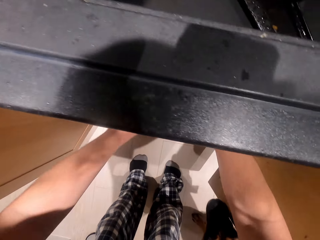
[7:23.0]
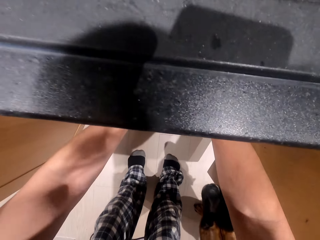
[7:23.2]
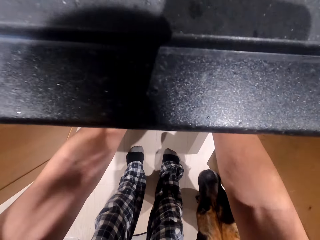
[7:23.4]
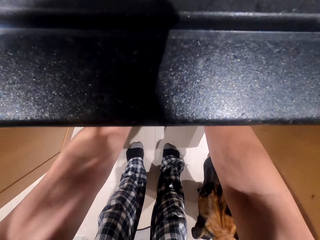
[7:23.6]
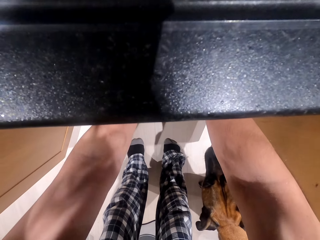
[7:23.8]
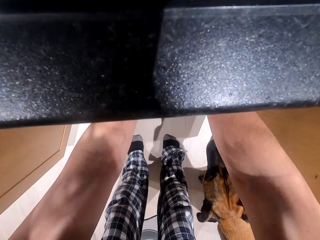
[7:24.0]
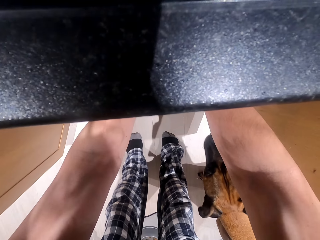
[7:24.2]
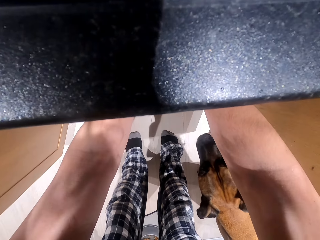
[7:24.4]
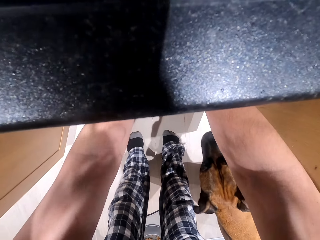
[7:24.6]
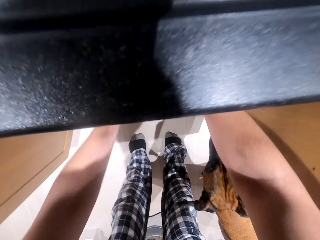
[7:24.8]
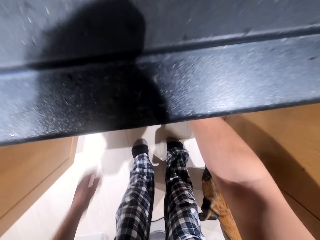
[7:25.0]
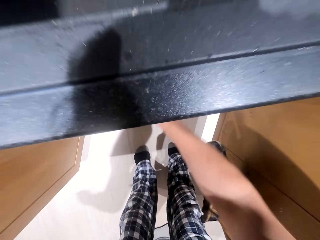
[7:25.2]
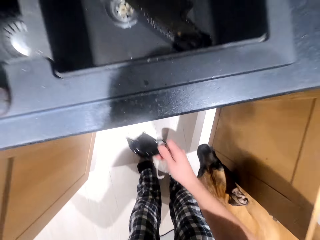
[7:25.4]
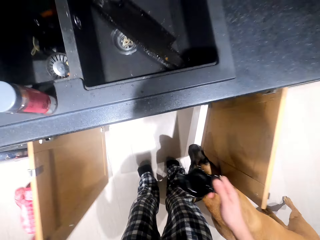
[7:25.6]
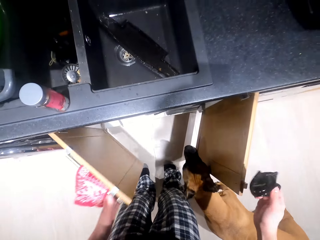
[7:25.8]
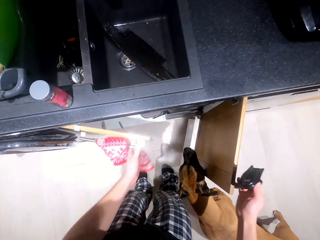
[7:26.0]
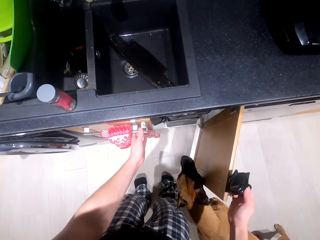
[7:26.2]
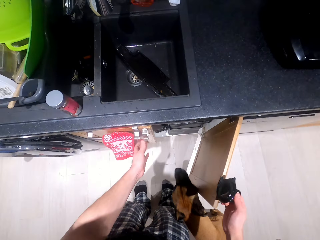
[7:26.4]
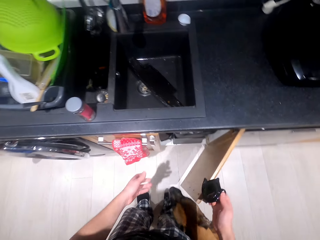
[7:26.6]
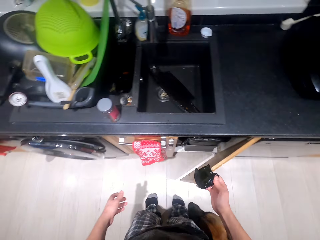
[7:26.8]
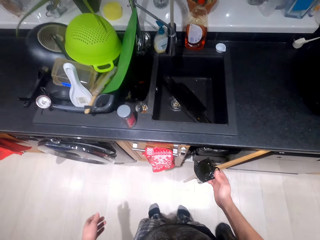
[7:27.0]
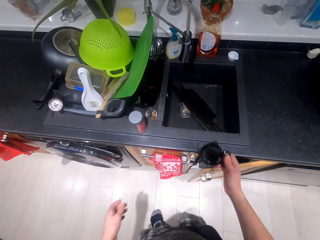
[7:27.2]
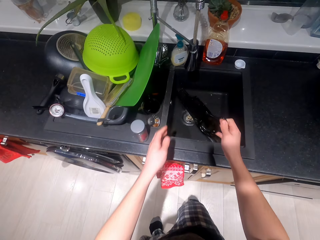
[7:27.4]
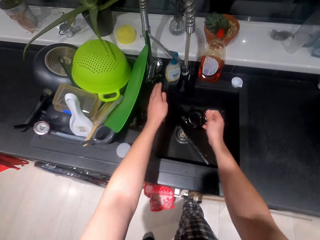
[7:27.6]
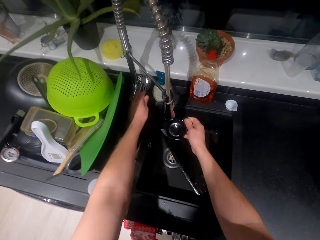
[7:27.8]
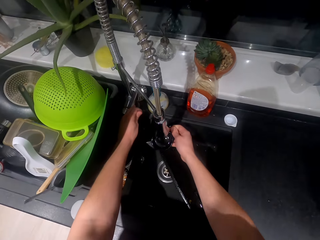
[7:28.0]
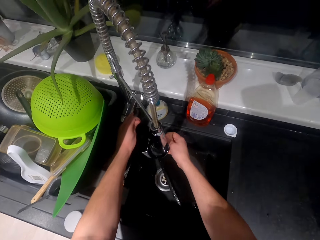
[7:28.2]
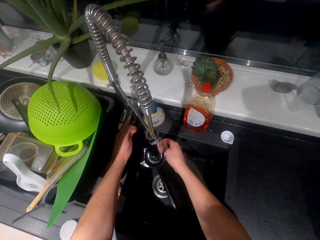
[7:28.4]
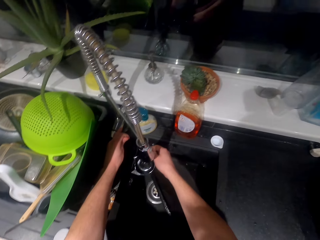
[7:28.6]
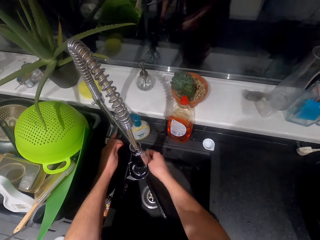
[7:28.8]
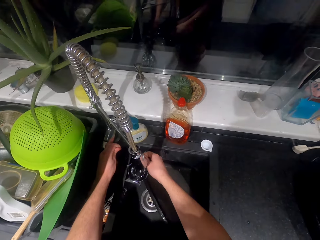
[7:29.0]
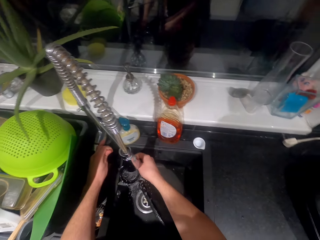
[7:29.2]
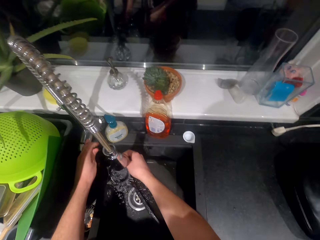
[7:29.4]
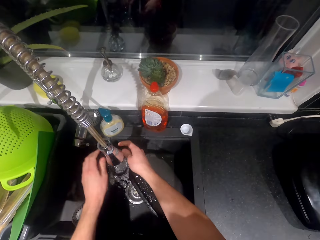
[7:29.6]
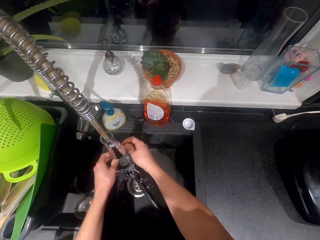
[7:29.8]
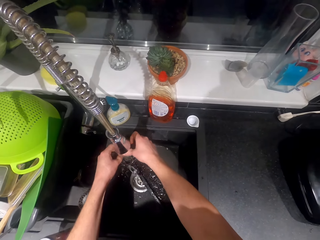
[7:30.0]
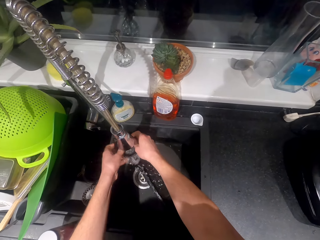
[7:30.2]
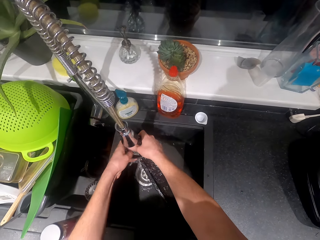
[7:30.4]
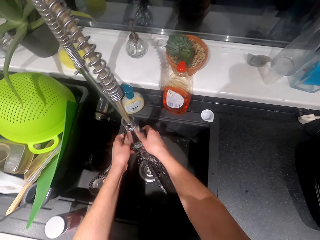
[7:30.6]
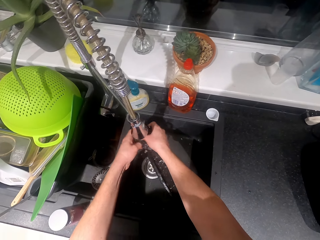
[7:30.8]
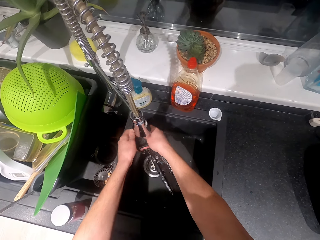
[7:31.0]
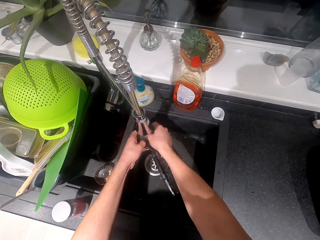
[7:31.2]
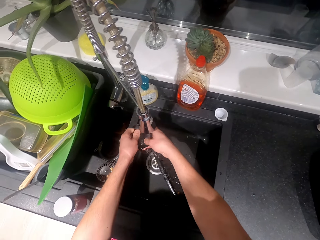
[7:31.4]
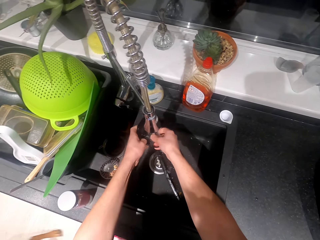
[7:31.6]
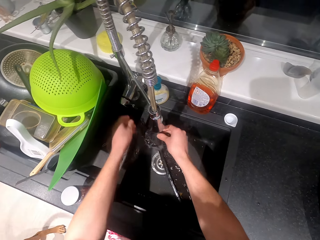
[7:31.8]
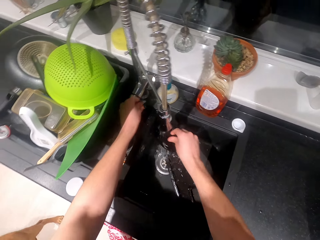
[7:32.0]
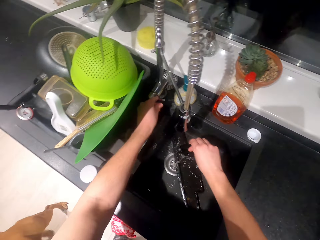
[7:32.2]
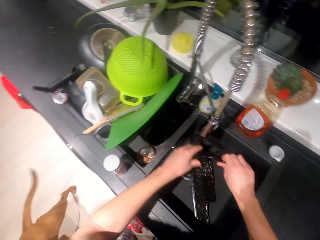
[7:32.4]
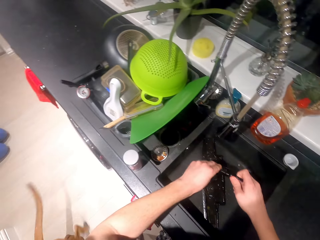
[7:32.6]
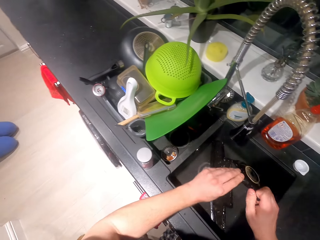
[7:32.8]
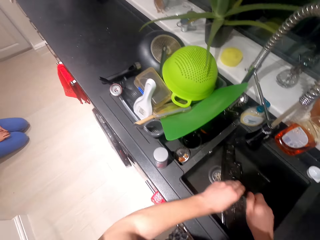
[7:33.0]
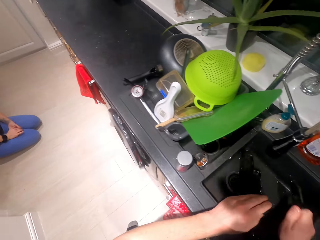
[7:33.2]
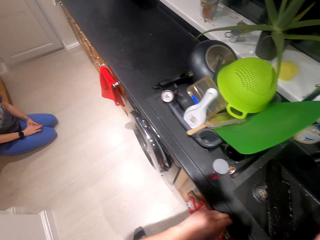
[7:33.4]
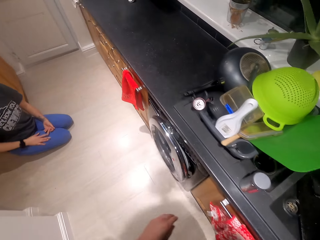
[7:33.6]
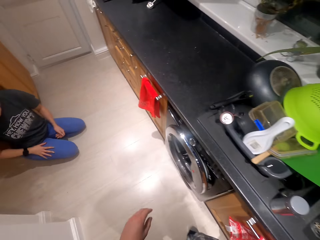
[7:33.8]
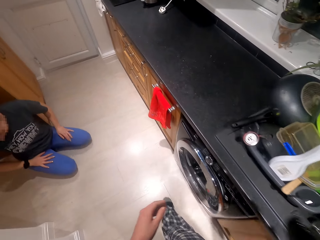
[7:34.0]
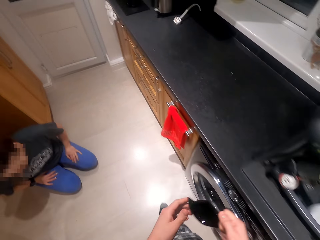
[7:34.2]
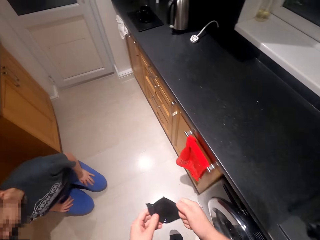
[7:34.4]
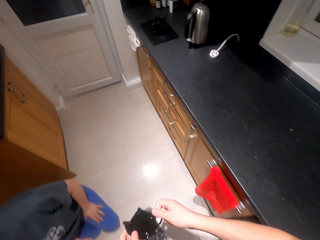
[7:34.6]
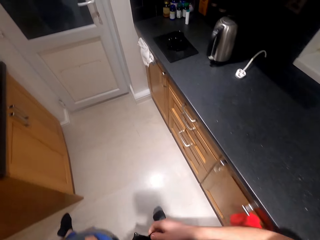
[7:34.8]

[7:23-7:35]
The camera wearer puts the cup in the cabinet. They close the cabinet. They open the water tap. They wash the cup in the sink. They close the tap. They shake the cup. They walk beside the cabinet.

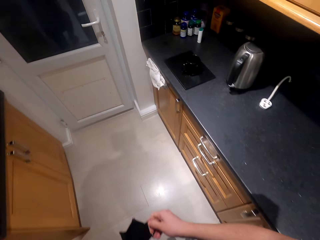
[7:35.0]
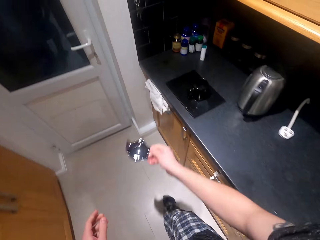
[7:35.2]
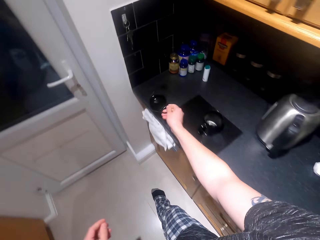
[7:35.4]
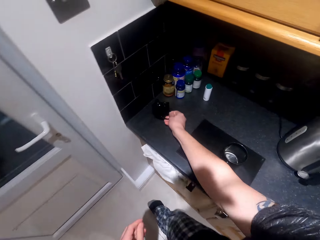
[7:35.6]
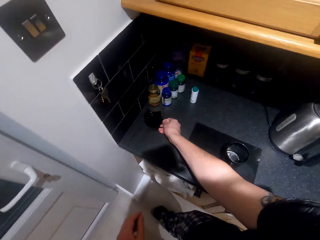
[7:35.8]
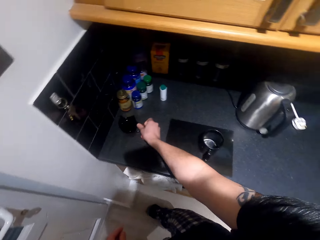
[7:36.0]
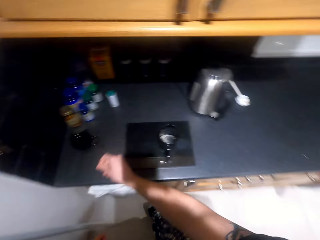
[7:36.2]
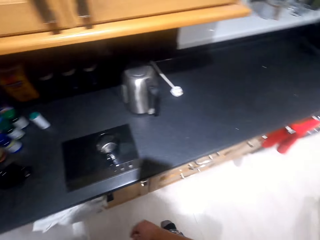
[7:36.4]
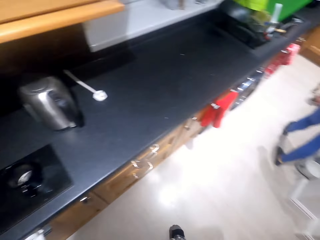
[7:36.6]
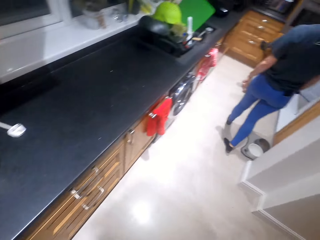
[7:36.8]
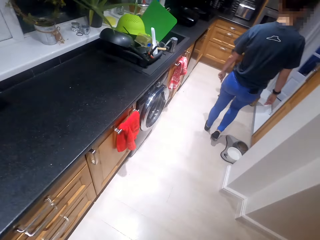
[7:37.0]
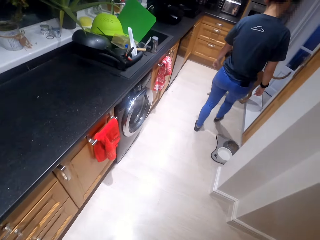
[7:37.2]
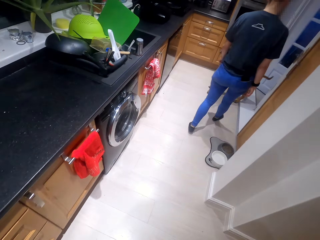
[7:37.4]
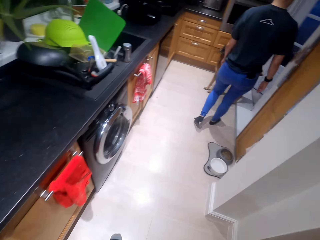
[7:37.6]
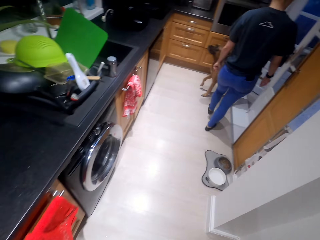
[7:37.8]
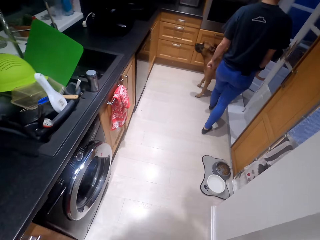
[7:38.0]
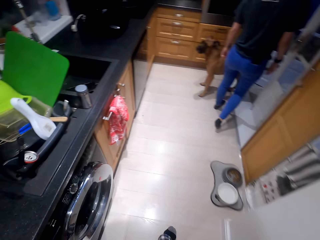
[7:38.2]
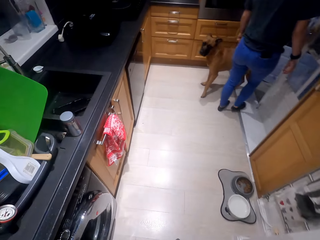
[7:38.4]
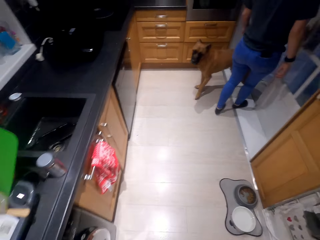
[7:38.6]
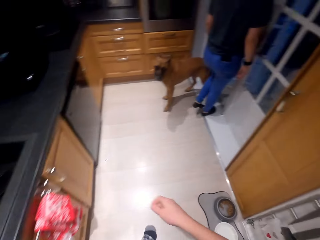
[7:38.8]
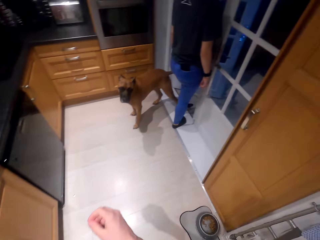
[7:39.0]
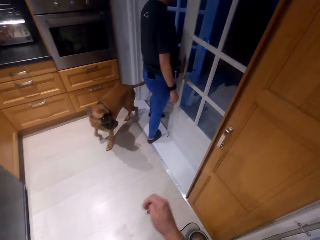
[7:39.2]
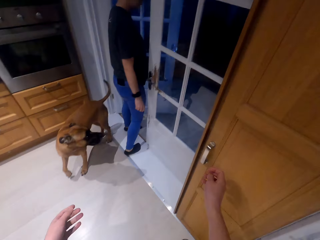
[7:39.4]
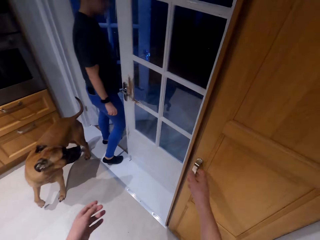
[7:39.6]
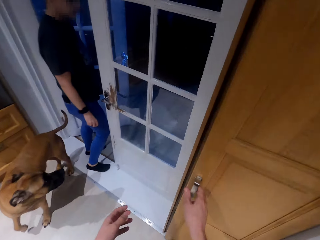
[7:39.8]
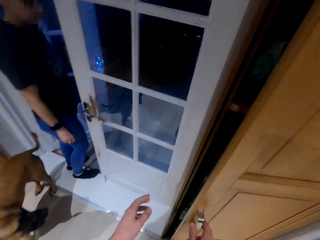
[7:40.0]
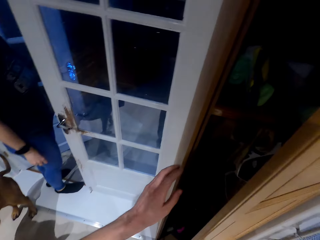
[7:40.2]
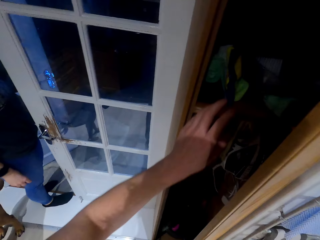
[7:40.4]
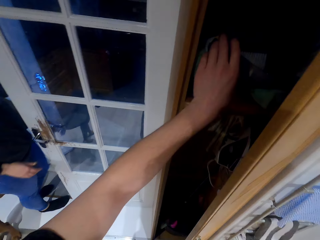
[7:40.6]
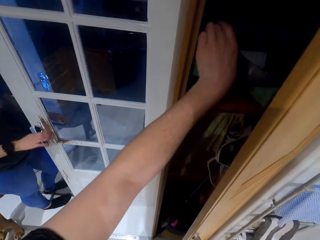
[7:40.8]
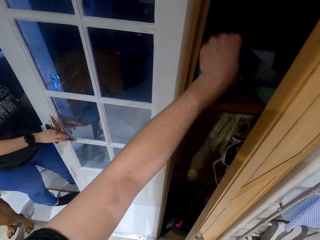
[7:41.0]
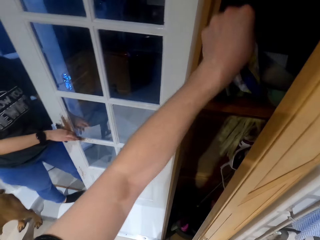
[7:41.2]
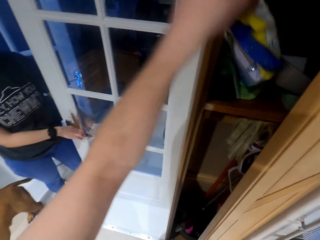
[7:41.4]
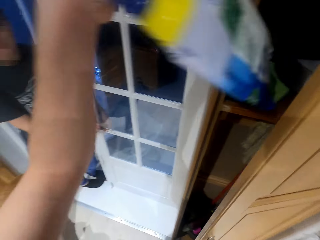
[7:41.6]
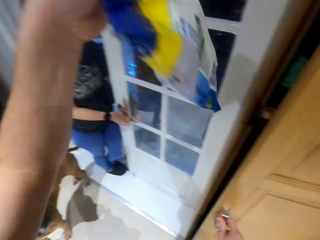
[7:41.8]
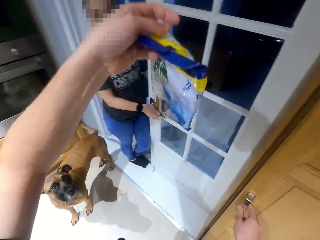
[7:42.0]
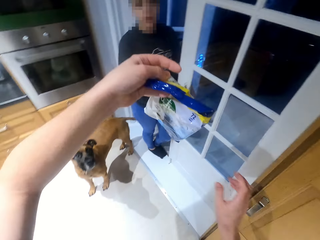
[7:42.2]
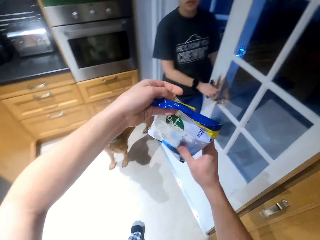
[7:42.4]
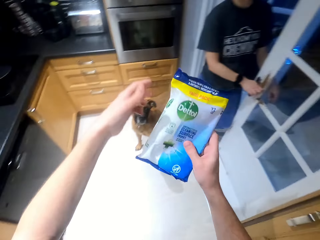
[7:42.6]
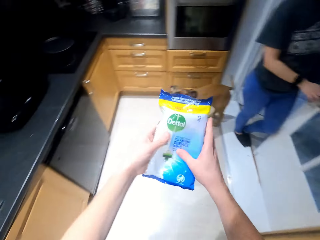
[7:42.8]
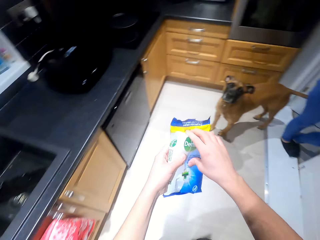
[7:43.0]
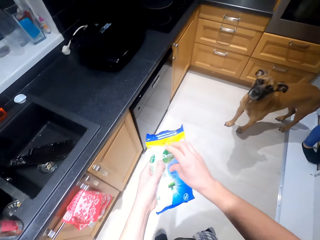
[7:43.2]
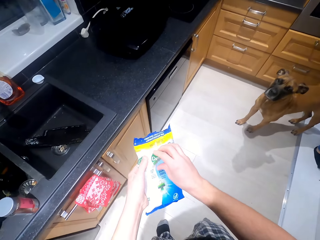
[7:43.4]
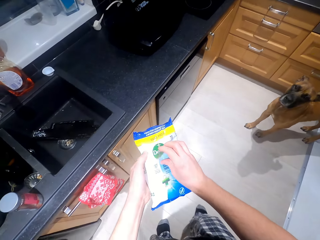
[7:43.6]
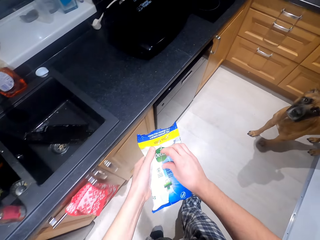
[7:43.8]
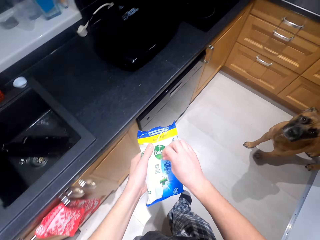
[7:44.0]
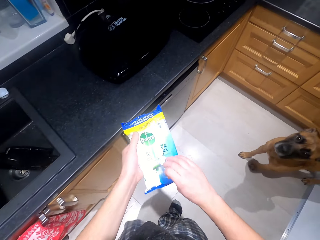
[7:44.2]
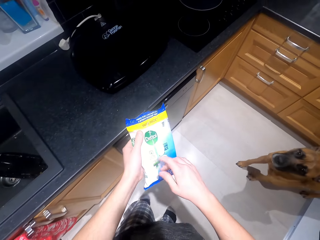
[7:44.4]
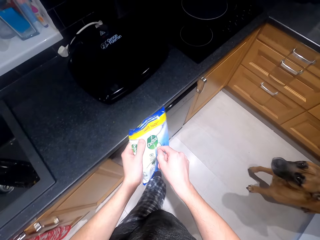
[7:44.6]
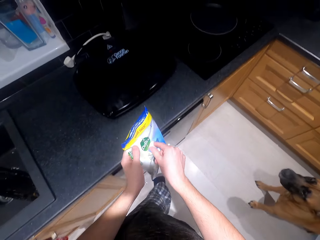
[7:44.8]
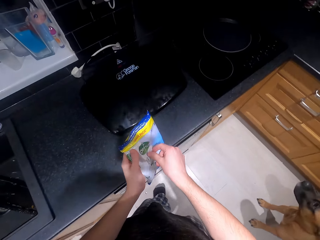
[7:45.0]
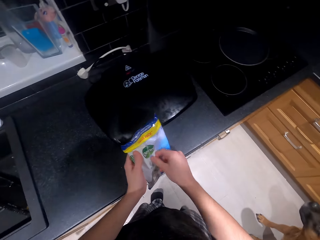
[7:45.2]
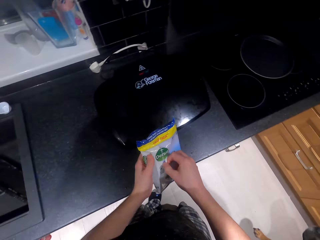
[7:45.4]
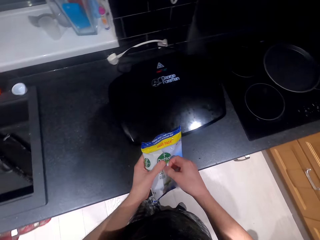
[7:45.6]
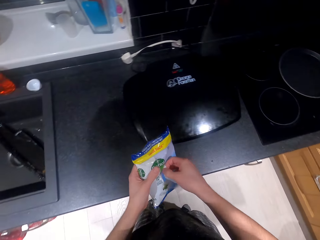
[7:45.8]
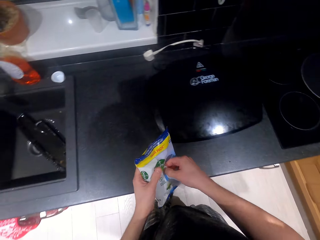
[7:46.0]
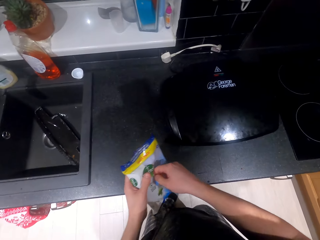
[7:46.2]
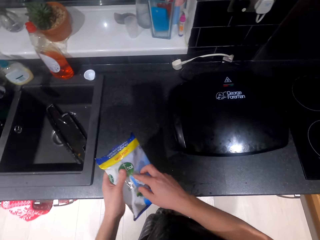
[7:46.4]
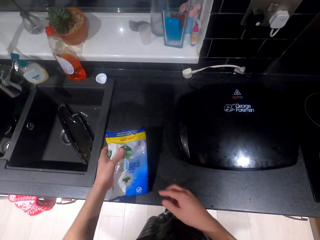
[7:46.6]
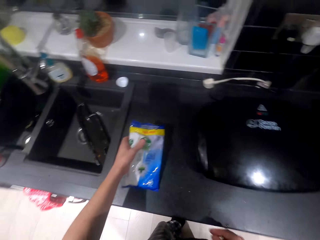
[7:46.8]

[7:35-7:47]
The camera wearer moves around. They put the cup on the counter top. They walk to the cabinet. They open the cabinet. They take a packet of wipes or paper. They hold the paper. They open the packet of wipes.
